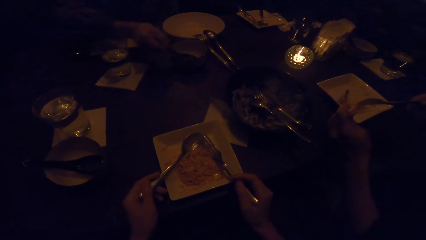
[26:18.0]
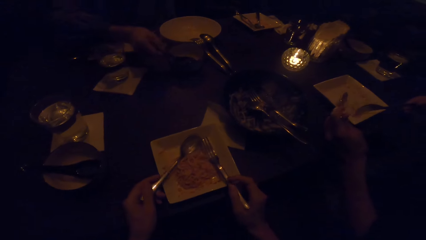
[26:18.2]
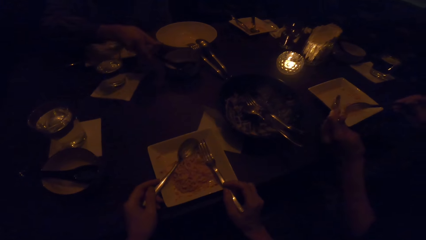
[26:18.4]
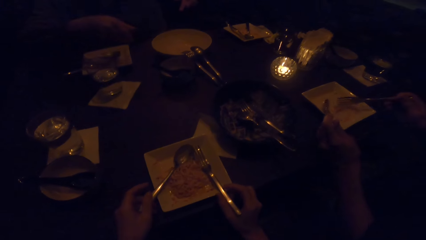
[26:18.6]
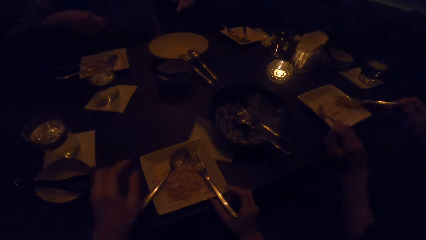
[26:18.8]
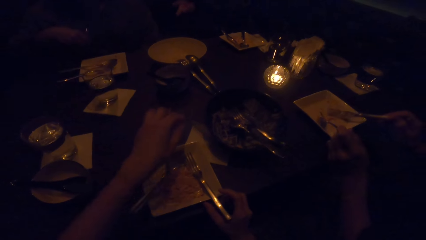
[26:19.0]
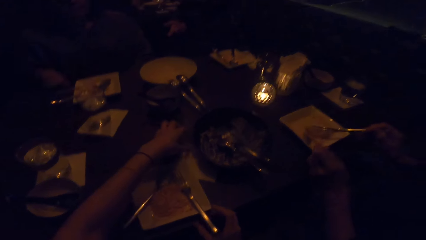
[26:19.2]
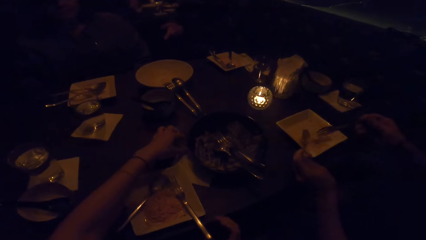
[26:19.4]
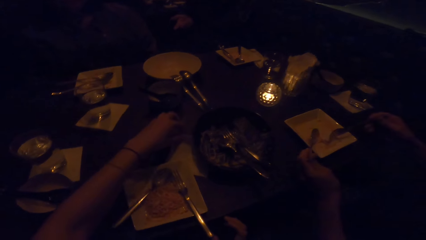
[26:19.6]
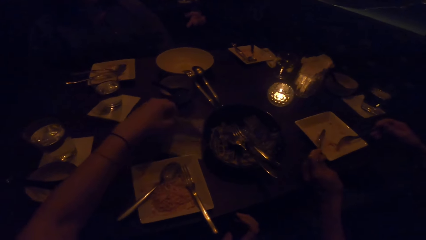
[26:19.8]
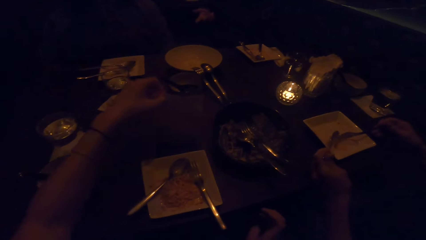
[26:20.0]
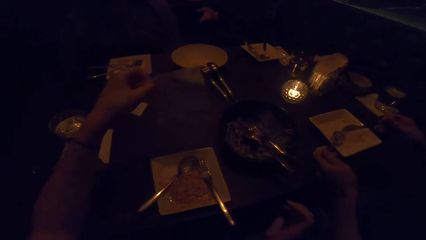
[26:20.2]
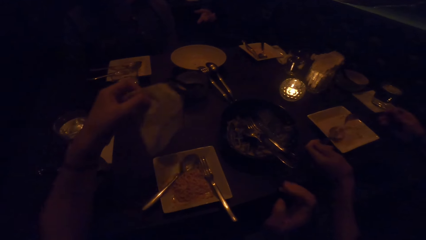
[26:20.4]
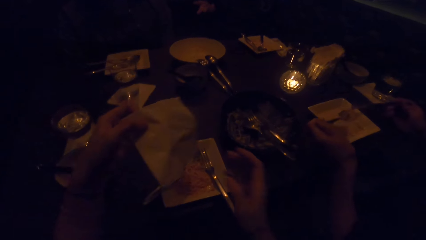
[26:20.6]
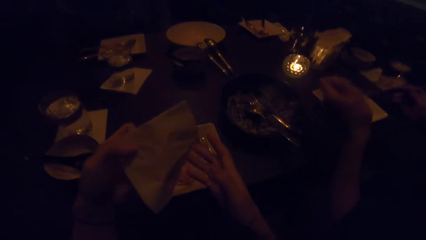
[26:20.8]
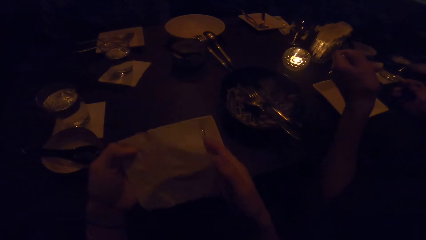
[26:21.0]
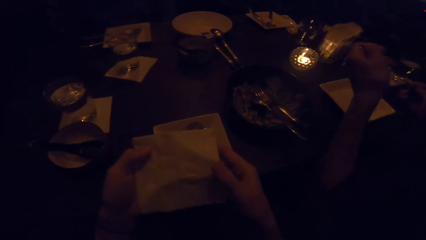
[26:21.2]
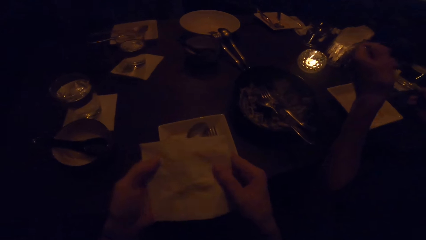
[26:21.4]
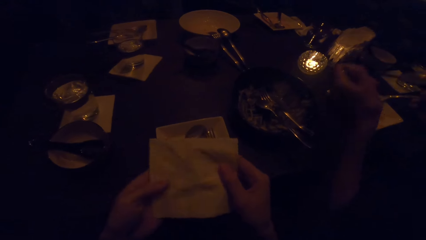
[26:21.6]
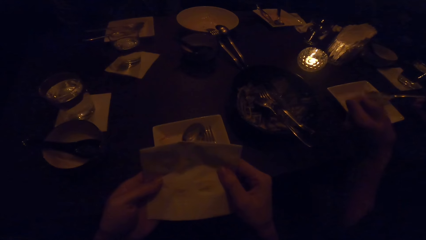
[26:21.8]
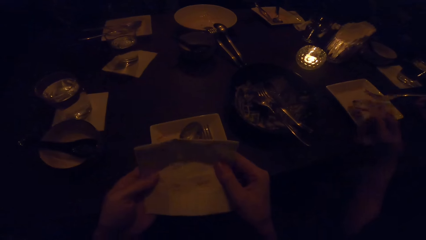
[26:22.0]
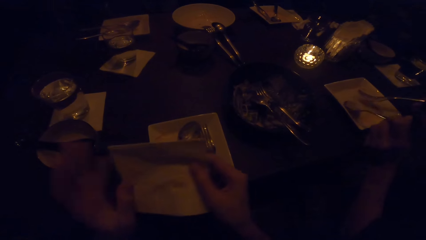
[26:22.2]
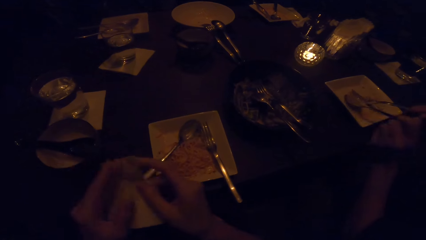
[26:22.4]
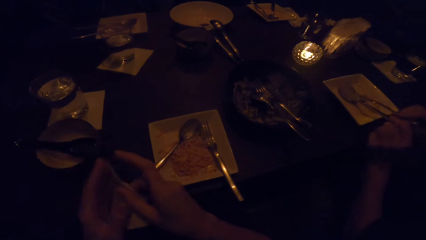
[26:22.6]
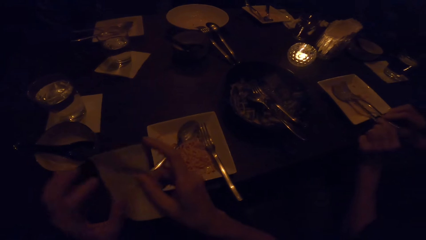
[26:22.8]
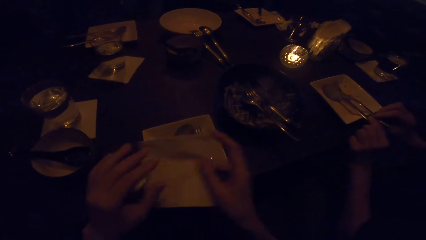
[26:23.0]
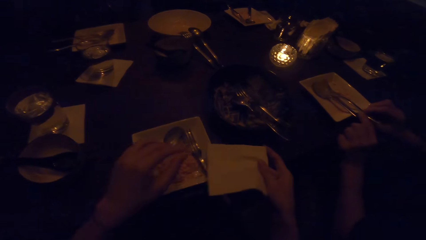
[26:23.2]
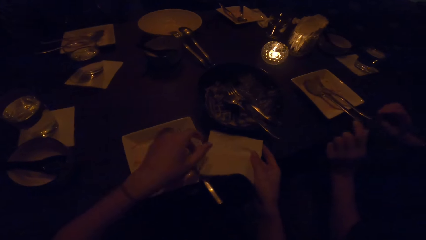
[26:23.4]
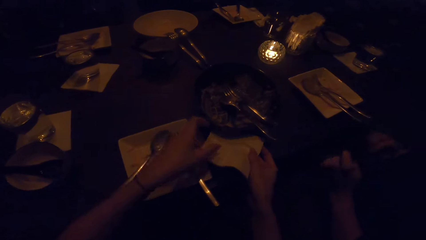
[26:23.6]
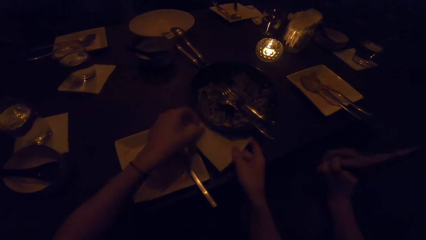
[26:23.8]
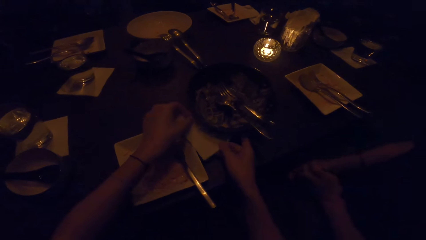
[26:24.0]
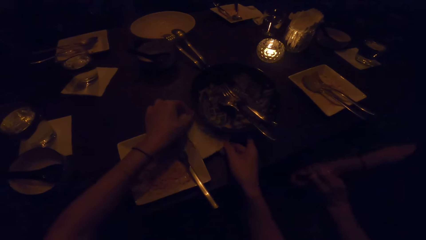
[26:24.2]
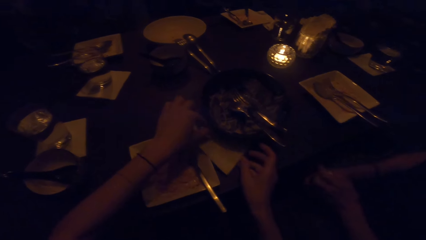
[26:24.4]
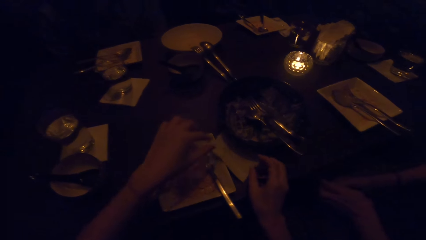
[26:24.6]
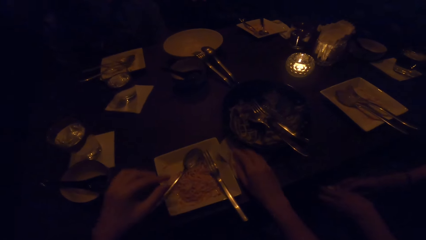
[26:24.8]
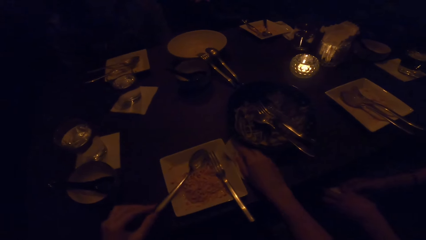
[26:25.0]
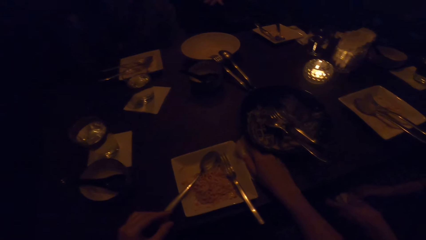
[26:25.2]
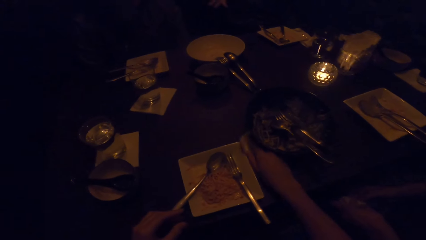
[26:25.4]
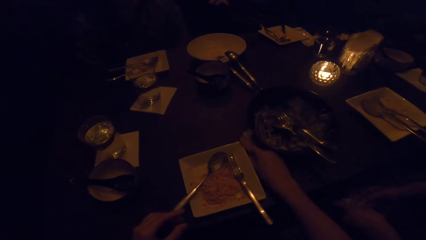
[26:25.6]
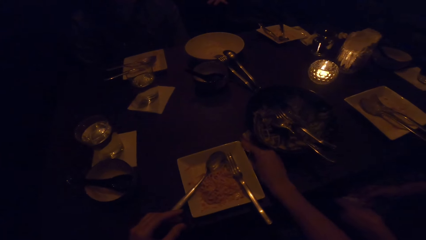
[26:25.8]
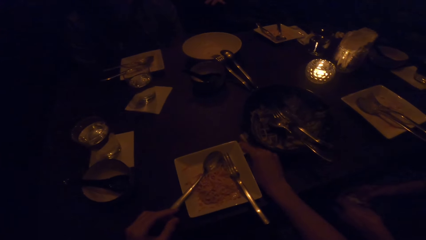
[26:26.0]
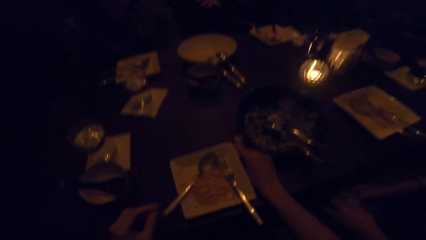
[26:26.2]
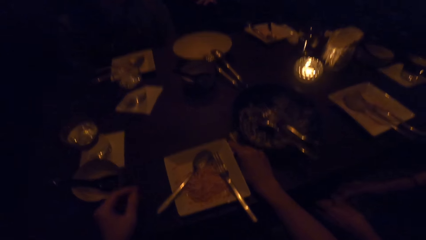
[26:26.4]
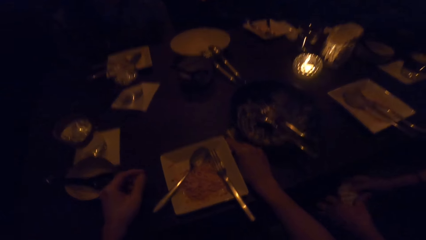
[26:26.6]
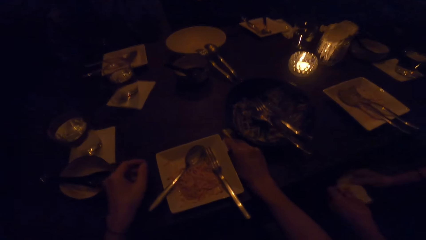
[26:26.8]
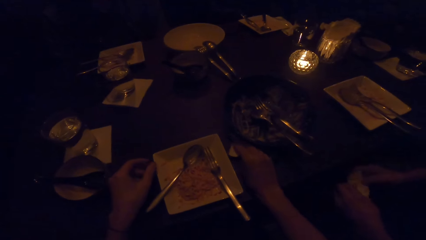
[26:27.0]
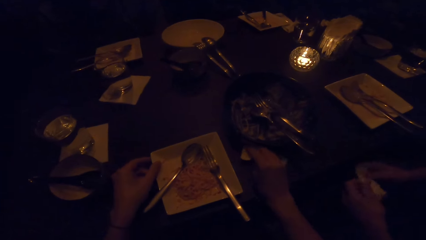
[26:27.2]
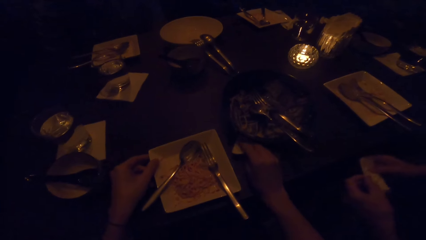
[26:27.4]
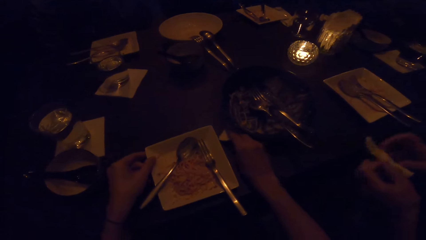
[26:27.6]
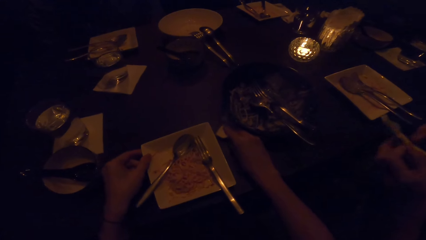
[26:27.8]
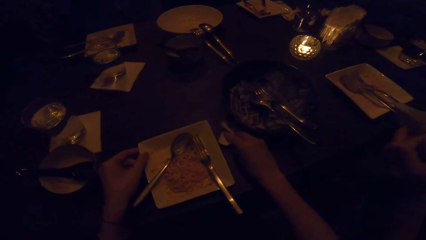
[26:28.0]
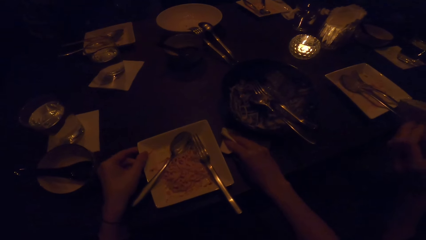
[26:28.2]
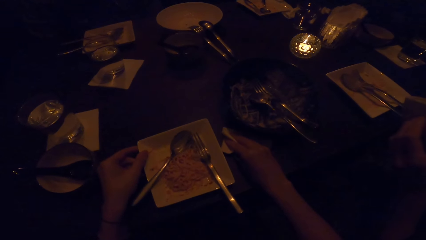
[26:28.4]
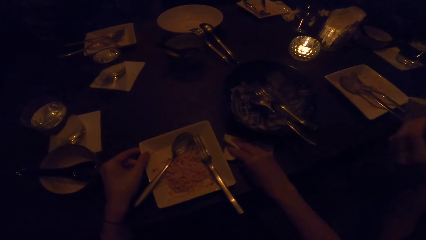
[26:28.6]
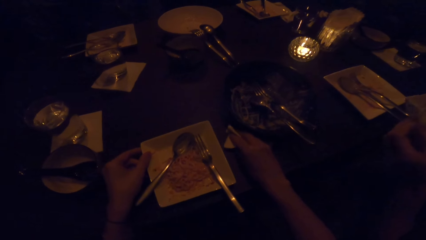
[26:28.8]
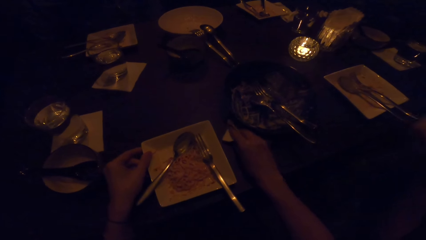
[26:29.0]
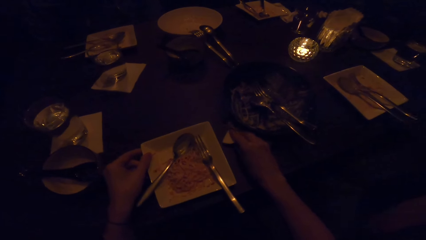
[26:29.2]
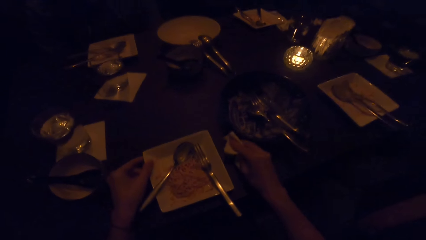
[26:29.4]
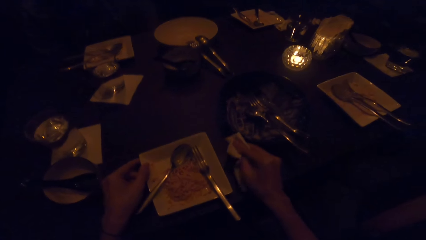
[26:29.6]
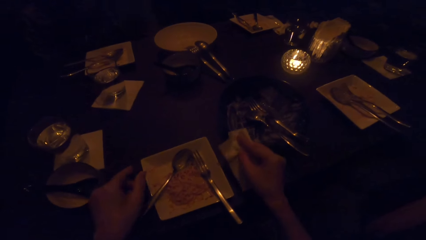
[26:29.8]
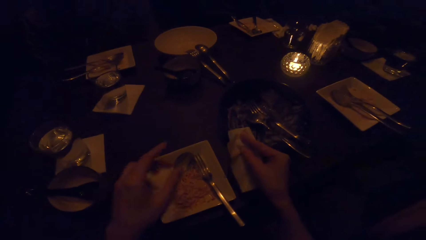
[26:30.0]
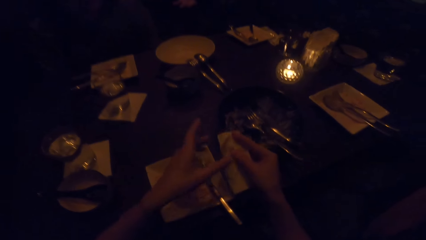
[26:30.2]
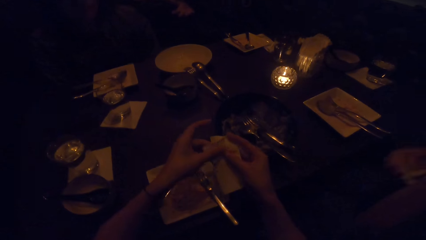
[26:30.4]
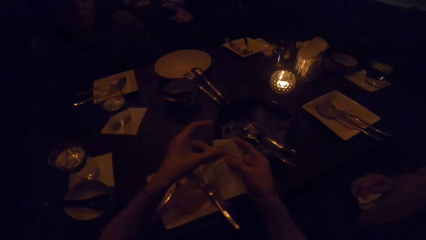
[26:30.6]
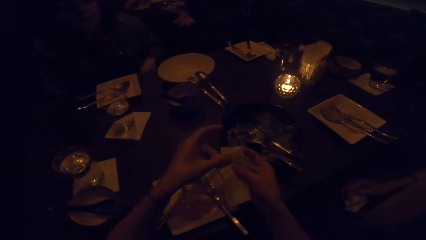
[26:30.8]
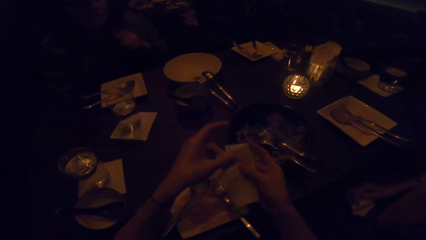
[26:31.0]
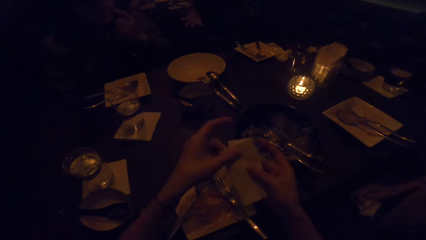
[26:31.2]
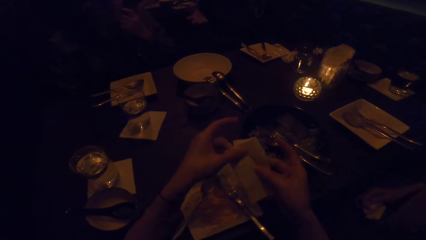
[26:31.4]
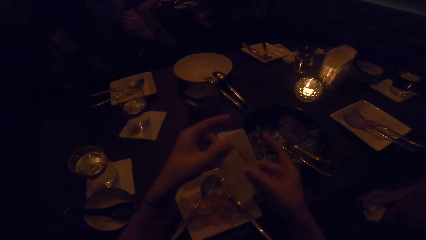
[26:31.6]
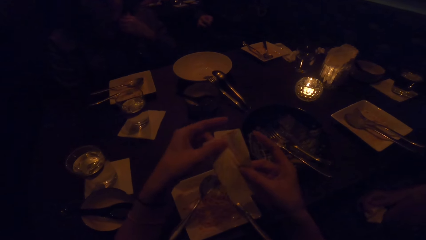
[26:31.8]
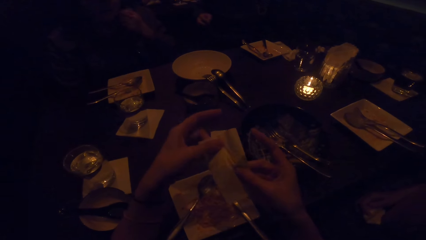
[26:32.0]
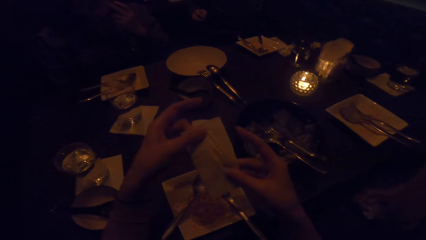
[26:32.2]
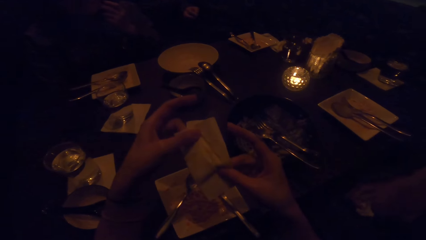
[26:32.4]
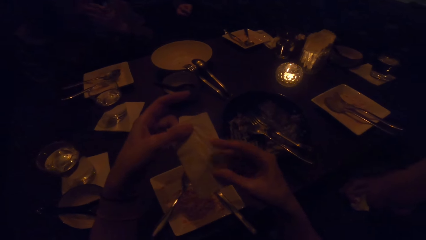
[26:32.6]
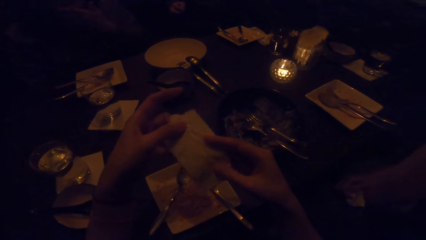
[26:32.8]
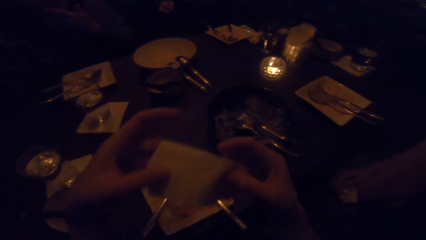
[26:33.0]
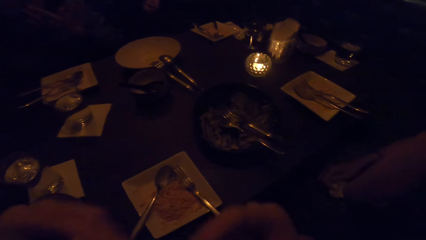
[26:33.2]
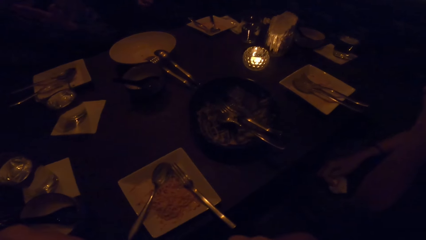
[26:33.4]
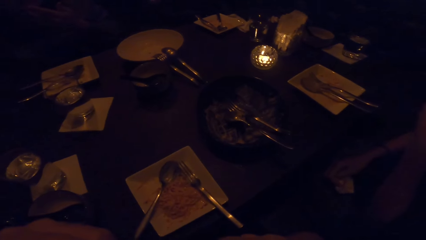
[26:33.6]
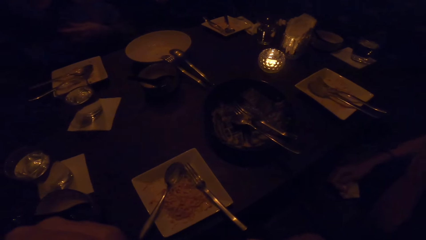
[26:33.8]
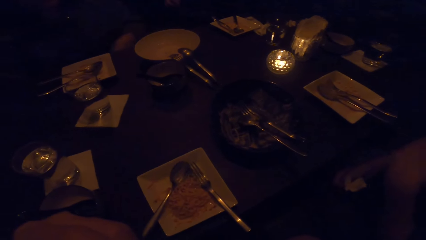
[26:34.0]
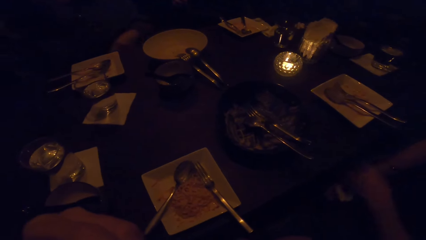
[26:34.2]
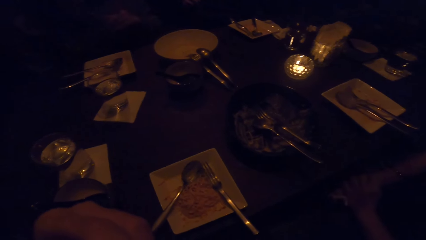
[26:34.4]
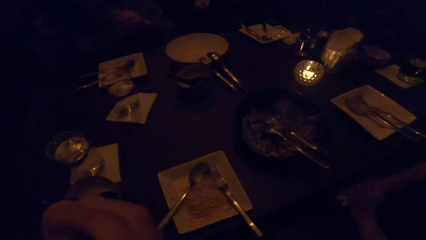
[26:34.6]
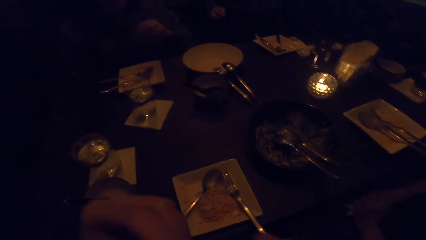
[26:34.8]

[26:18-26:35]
The camera wearer drops the fork and spoon in the plate. She picks up the serviette from the table with her left hand. She folds the serviette with both hands. She cleans the table with the serviette. She raises the serviette to her face. She wipes the mouth with the serviette.
